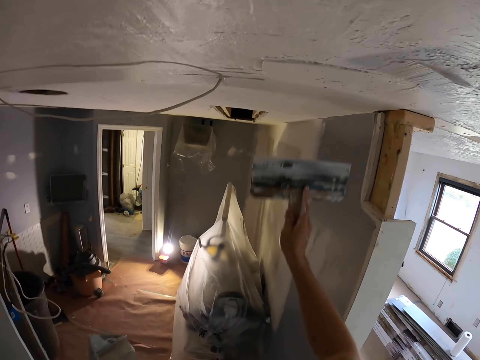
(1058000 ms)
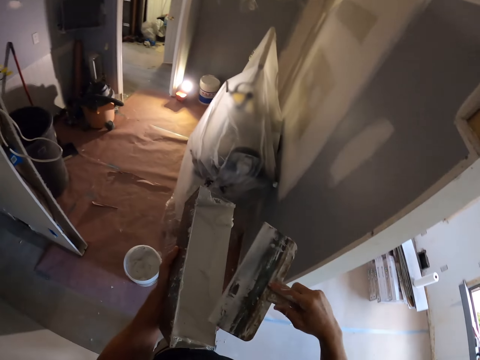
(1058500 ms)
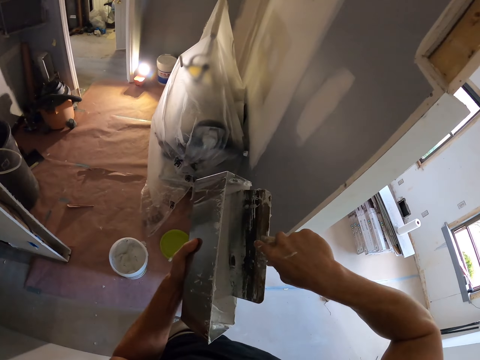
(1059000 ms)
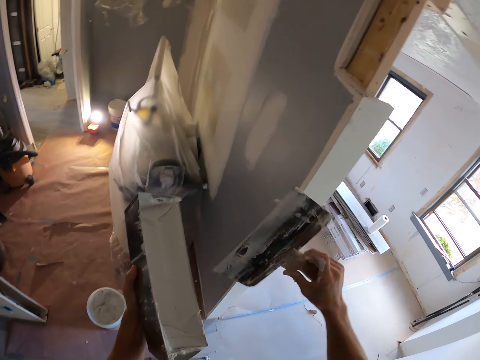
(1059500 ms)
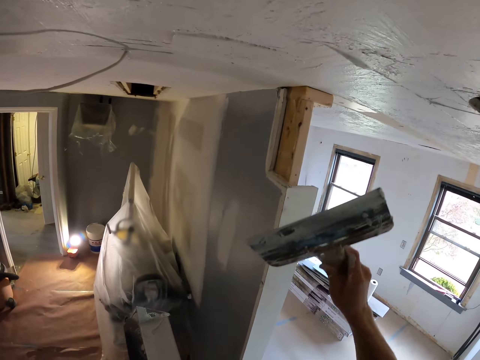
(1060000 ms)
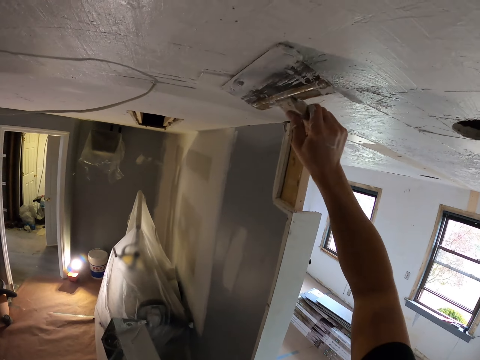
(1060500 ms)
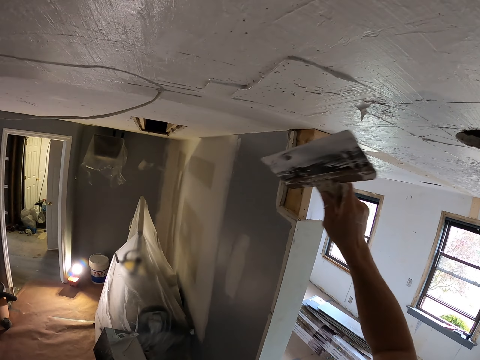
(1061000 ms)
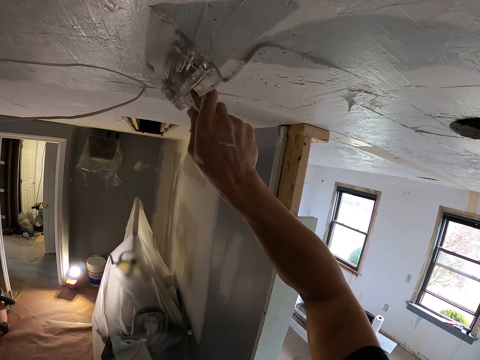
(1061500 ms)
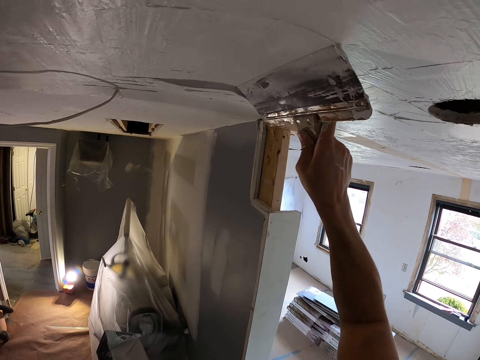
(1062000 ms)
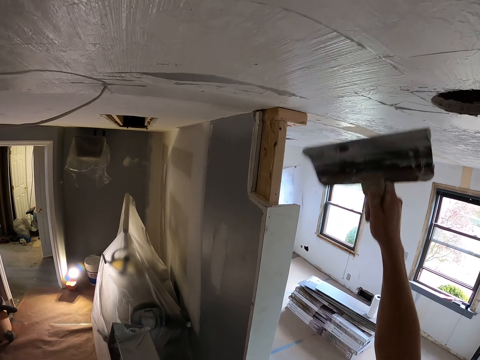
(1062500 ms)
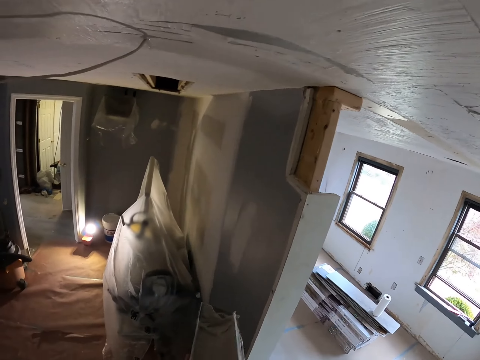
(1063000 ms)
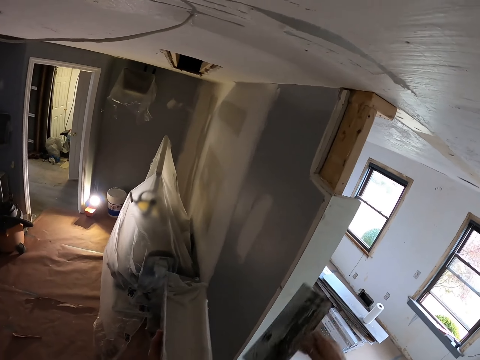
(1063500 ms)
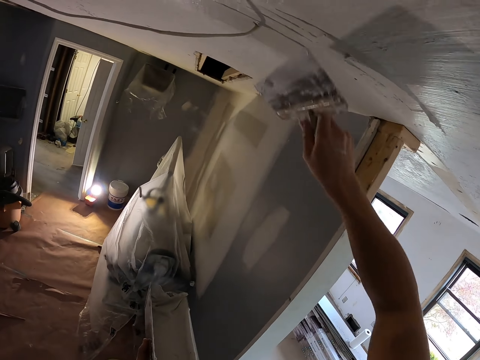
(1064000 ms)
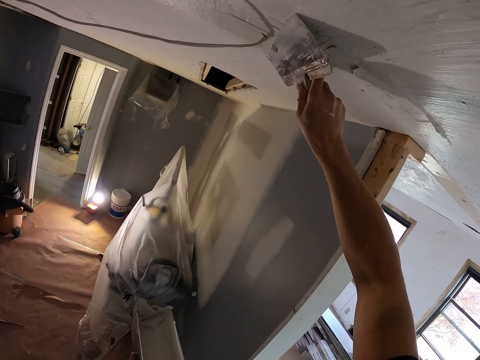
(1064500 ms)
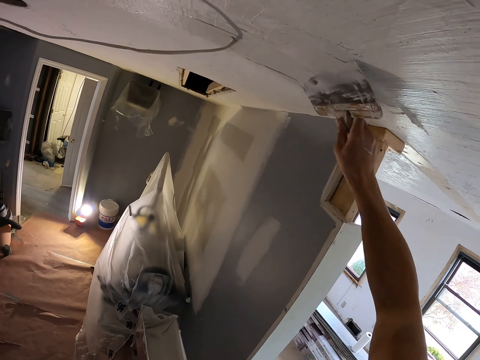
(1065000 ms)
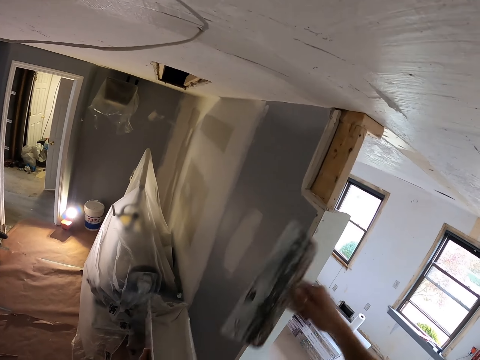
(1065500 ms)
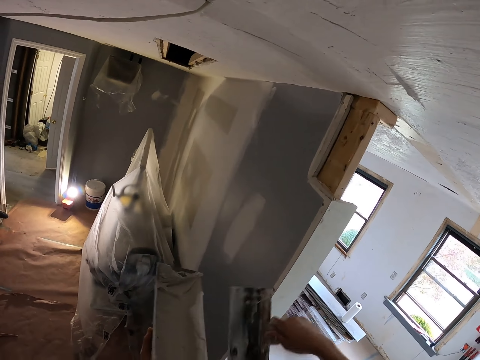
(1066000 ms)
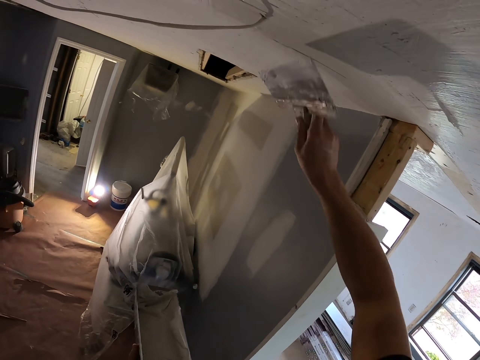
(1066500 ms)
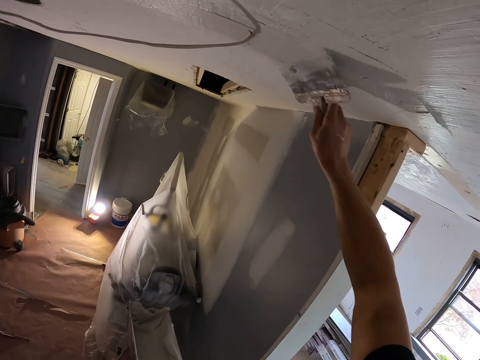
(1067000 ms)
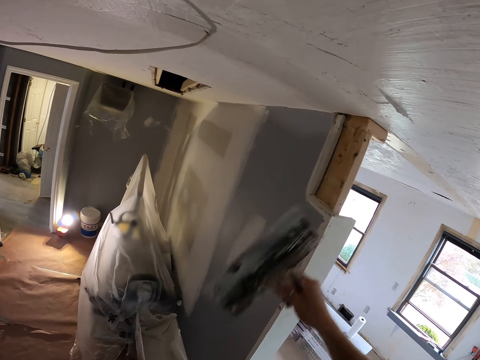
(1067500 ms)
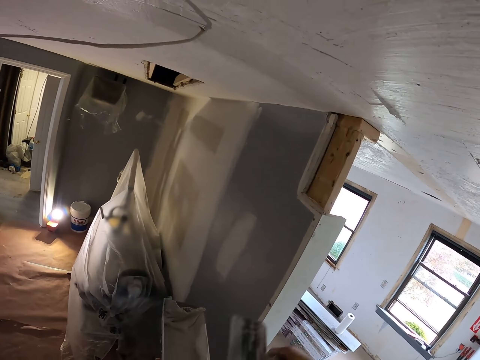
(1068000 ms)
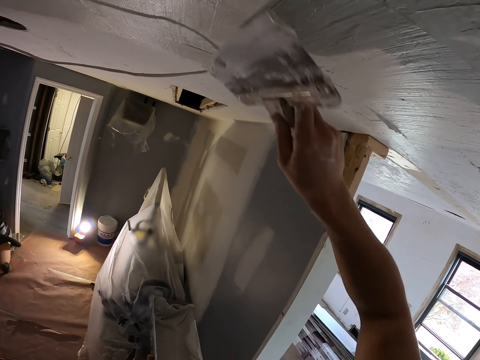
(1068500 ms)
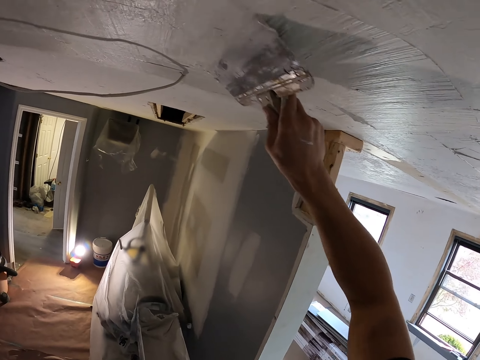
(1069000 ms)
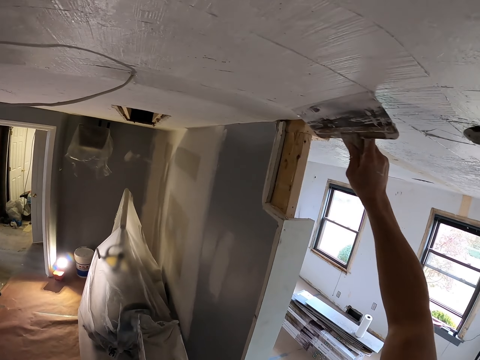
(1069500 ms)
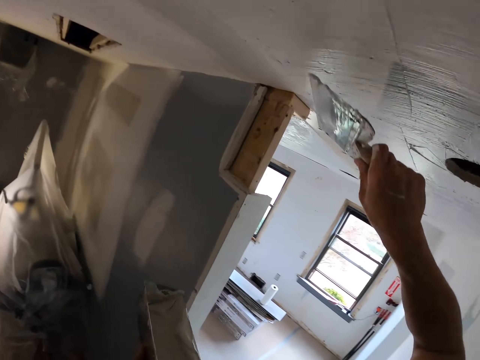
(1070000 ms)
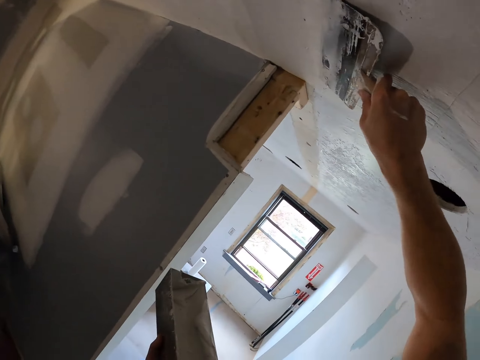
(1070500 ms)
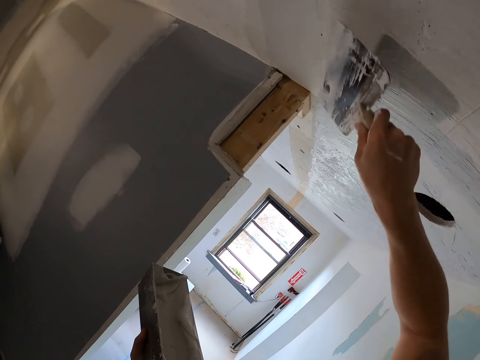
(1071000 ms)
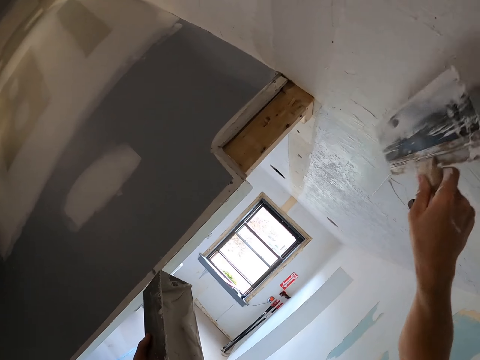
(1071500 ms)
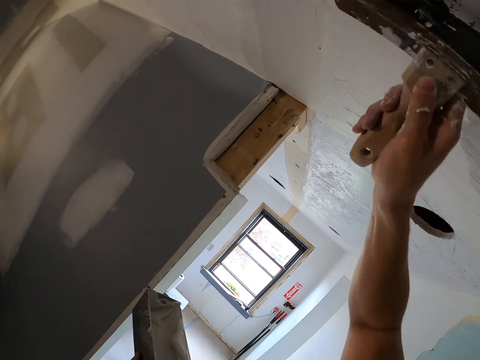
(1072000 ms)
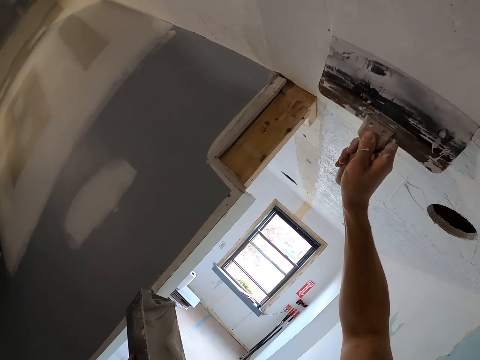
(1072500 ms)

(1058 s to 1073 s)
The camera wearer scoops paint or skim coat in the container with a taping knife or squeegee trowel in the right hand. They spread the paint on the wall with the taping knife in the right hand. They smoothen the ceiling by skim coating with the squeegee trowel. They rub the taping knife in the right hand on the container with paint. They rub it again. They smoothen the paint on the wall with the taping knife. They rub the taping knife in the right hand on the container with paint. They smoothen the paint on the wall with the taping knife.

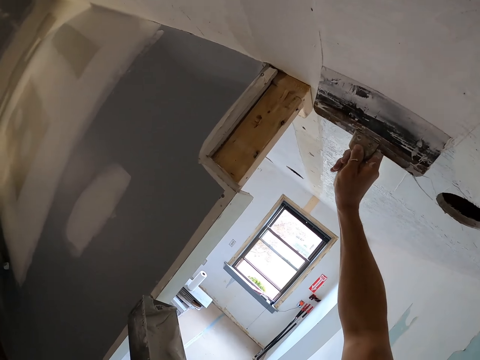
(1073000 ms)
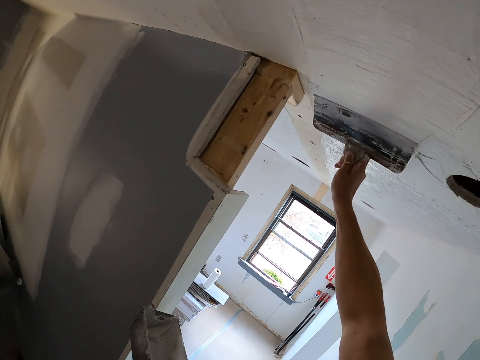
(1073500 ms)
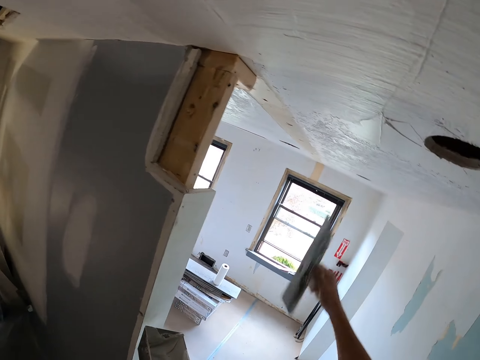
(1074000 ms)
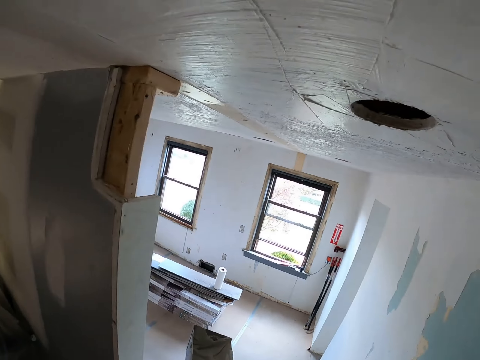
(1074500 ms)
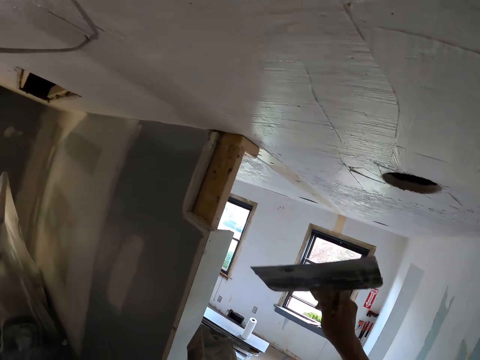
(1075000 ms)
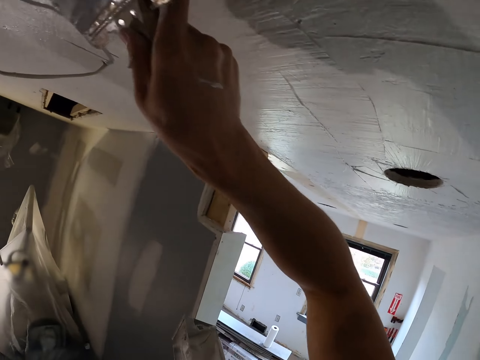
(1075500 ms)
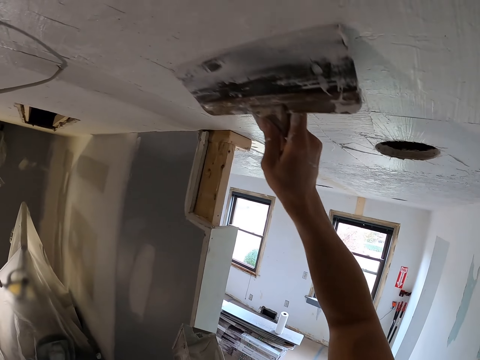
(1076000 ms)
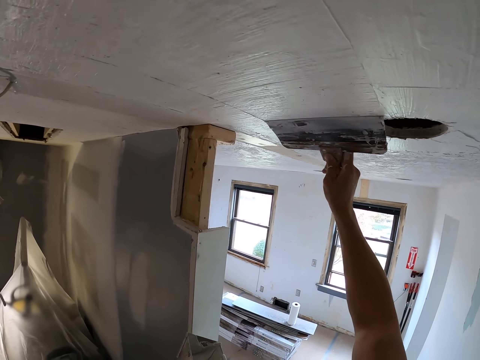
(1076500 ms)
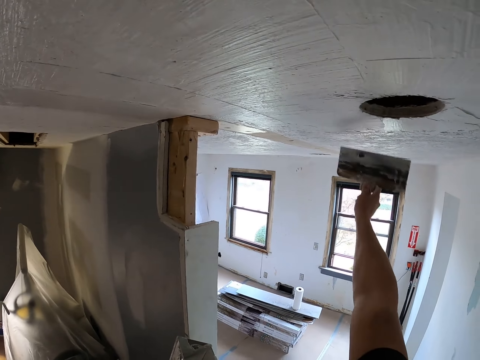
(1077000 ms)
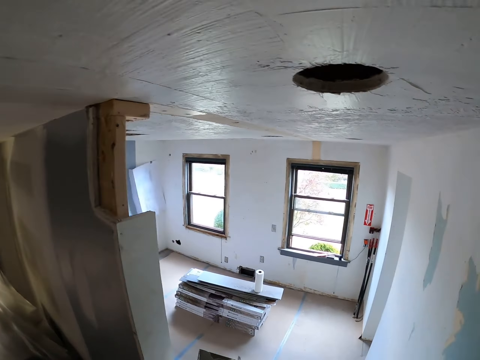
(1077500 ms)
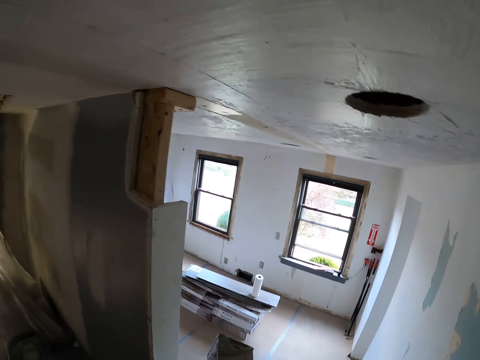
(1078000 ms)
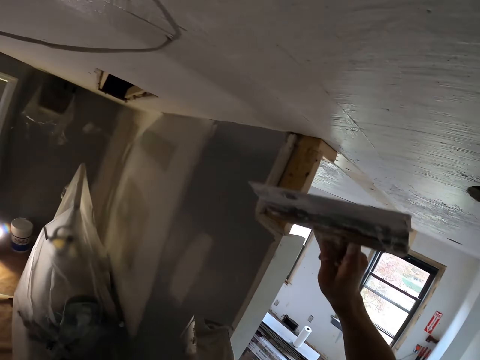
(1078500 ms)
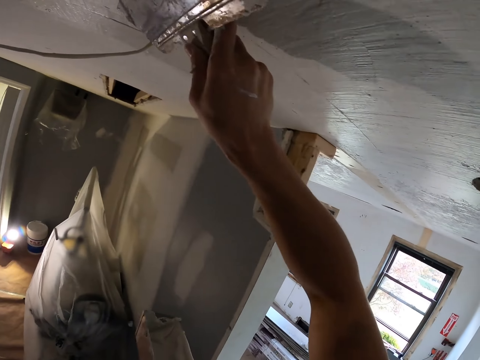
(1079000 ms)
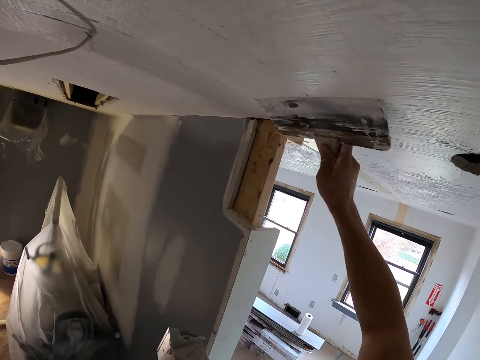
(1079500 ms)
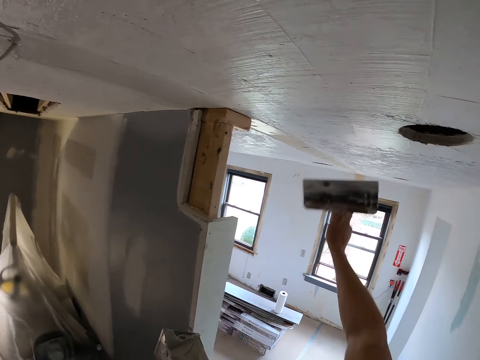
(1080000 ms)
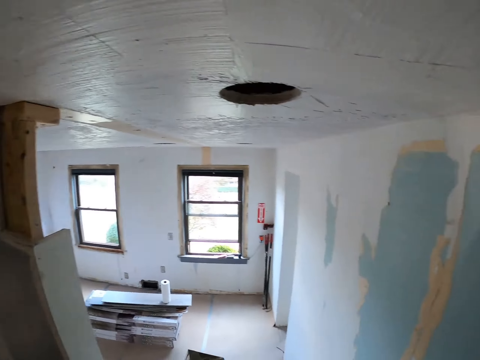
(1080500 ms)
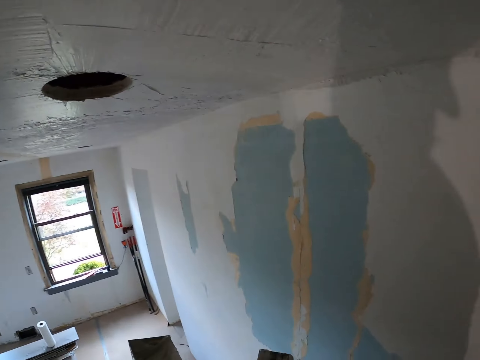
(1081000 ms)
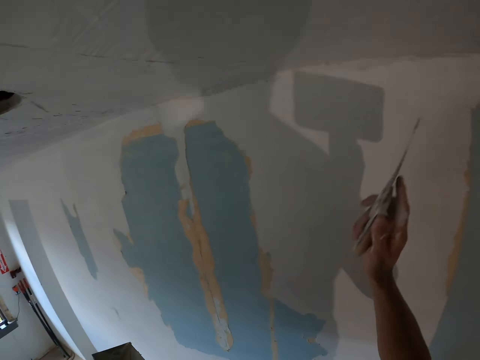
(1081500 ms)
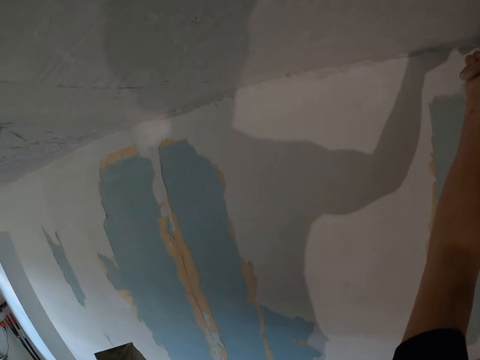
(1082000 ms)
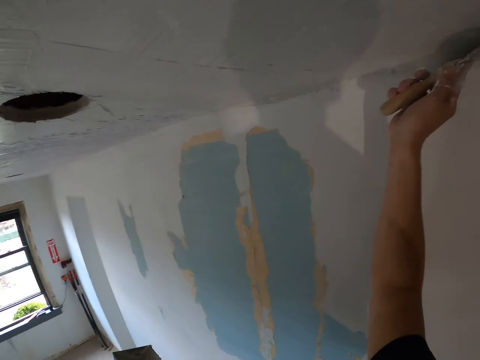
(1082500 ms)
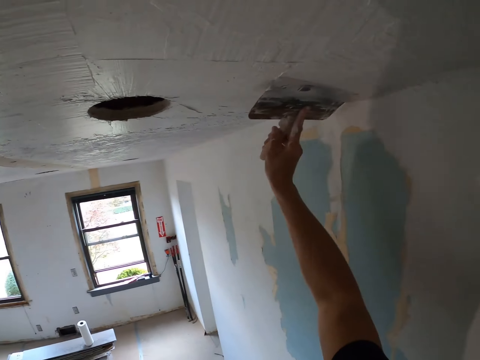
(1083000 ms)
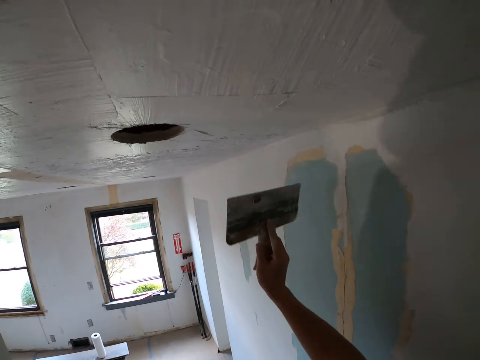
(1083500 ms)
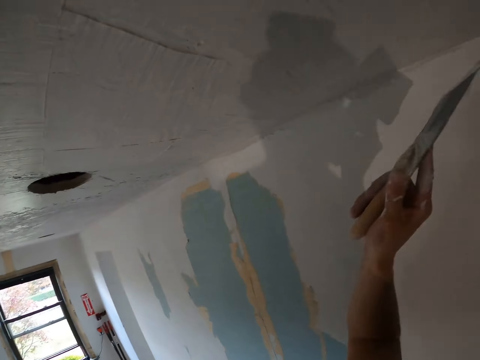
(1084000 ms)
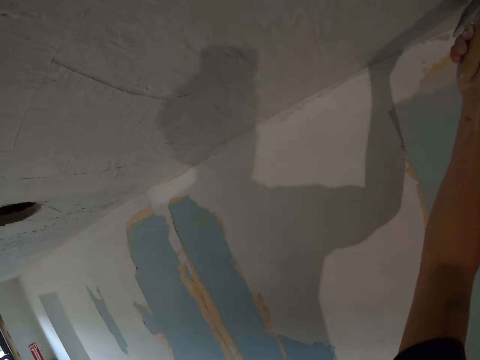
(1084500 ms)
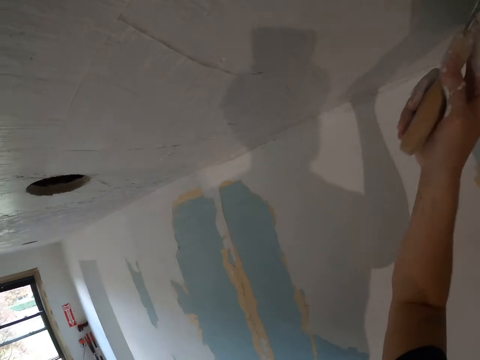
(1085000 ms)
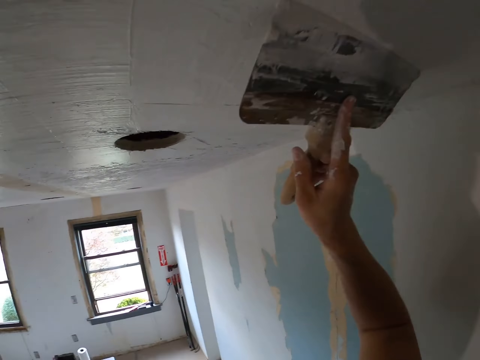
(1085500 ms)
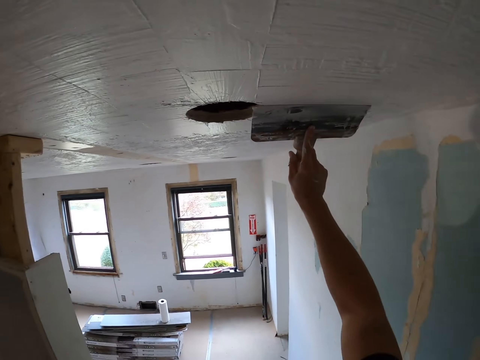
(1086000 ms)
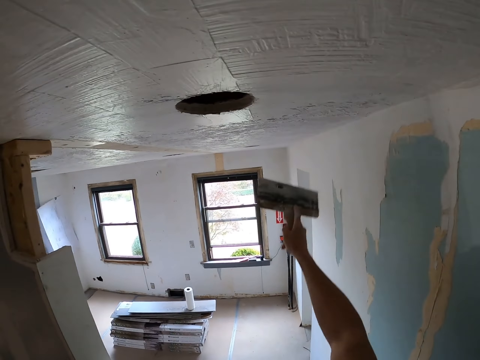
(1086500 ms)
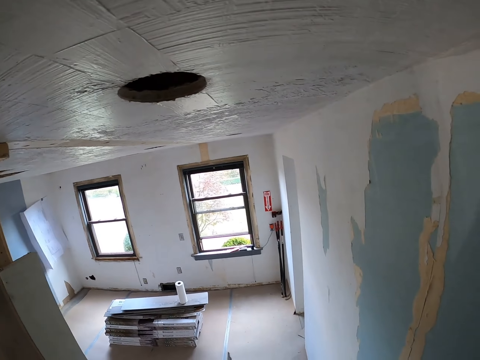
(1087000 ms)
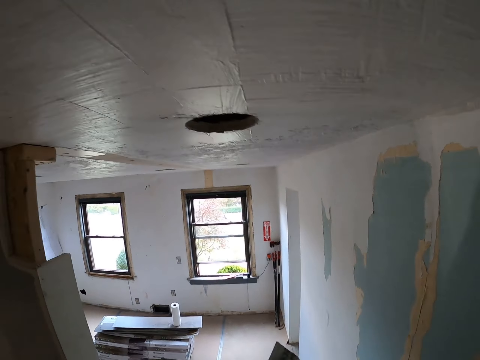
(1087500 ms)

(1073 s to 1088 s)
The camera wearer rubs the taping knife in the right hand on the container with paint. They smoothen the paint on the wall with the taping knife. They look around. They smoothen the paint on the wall with the taping knife.
